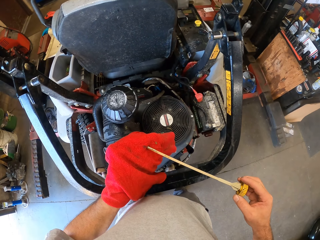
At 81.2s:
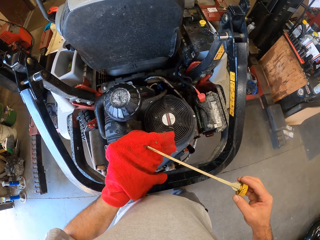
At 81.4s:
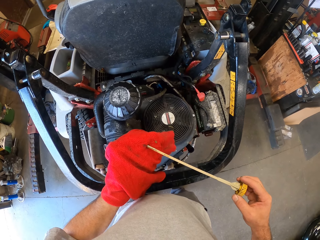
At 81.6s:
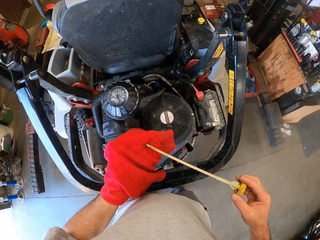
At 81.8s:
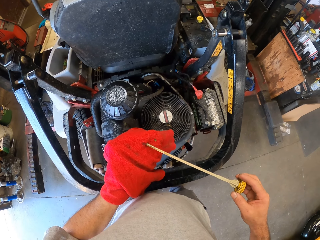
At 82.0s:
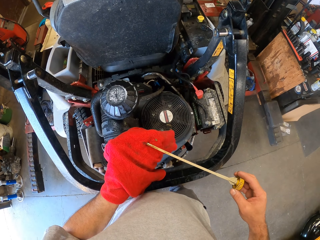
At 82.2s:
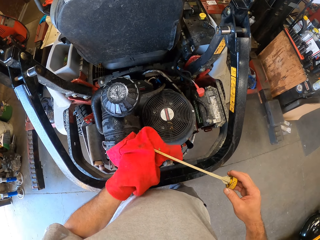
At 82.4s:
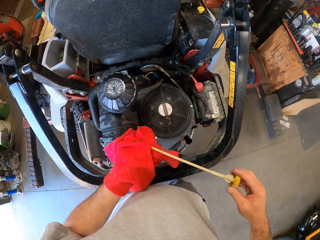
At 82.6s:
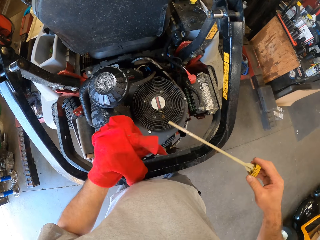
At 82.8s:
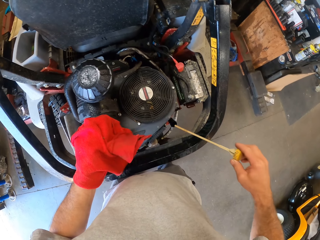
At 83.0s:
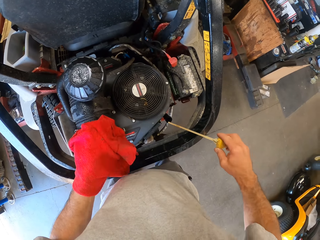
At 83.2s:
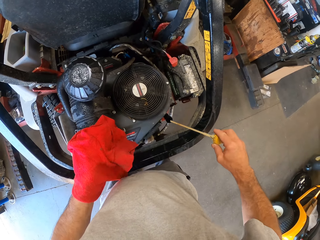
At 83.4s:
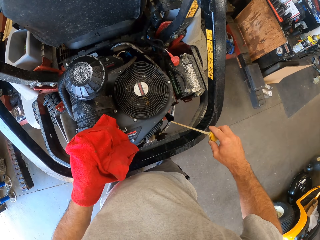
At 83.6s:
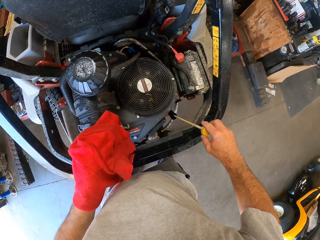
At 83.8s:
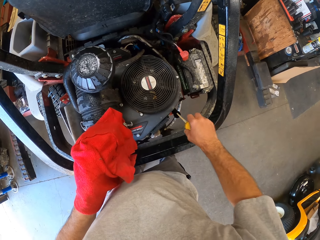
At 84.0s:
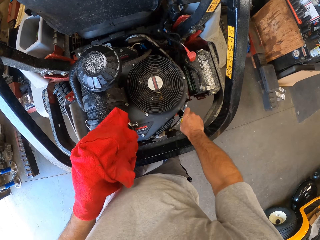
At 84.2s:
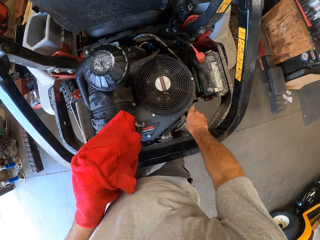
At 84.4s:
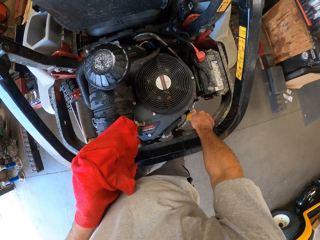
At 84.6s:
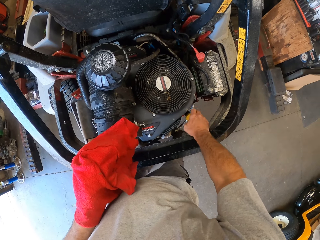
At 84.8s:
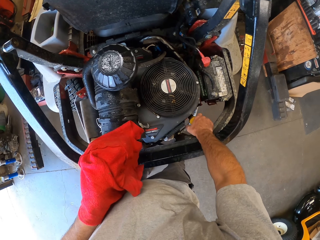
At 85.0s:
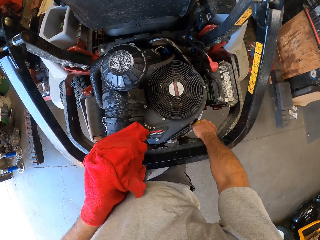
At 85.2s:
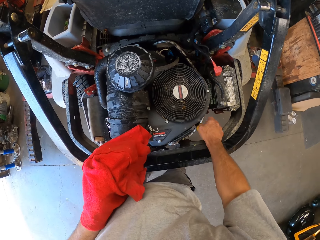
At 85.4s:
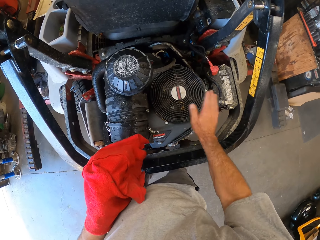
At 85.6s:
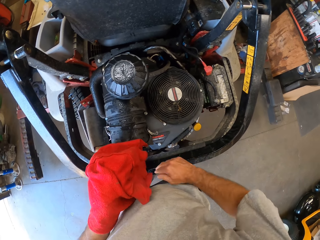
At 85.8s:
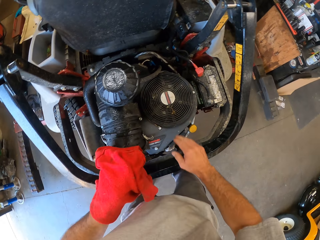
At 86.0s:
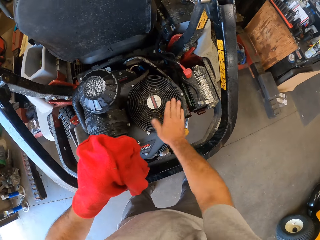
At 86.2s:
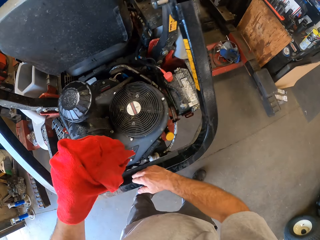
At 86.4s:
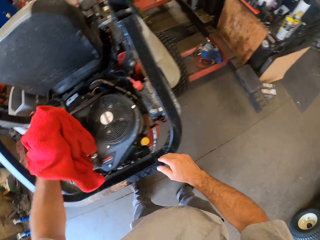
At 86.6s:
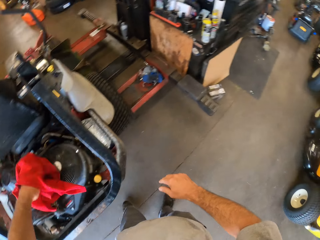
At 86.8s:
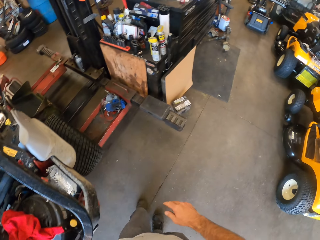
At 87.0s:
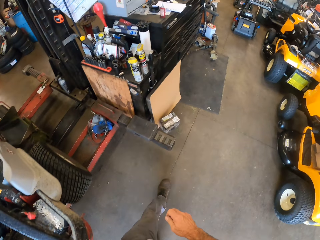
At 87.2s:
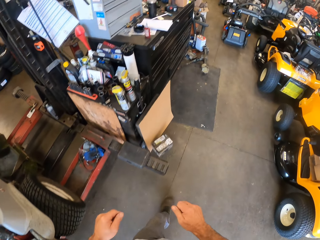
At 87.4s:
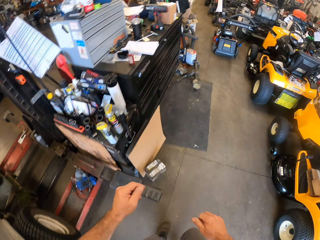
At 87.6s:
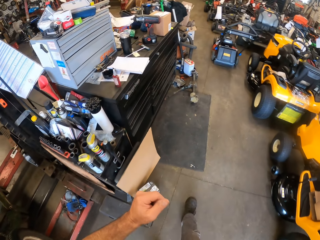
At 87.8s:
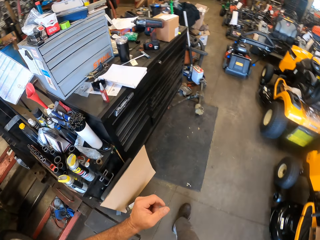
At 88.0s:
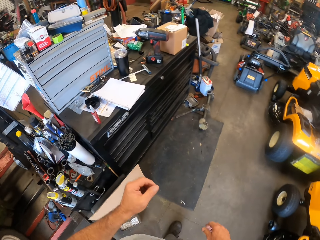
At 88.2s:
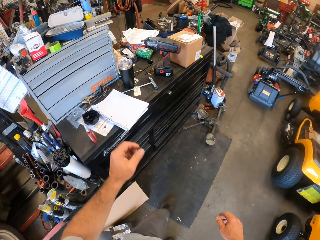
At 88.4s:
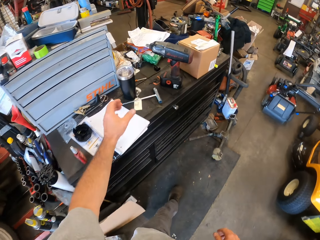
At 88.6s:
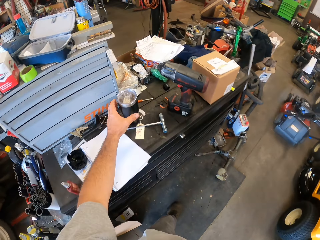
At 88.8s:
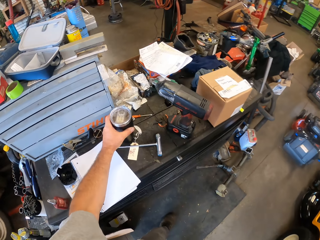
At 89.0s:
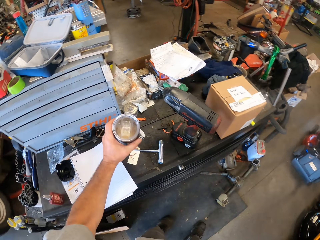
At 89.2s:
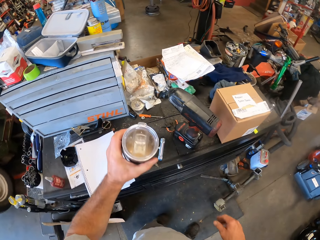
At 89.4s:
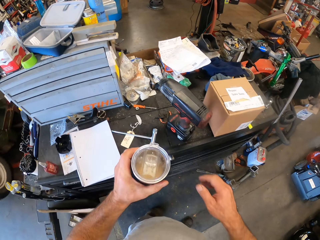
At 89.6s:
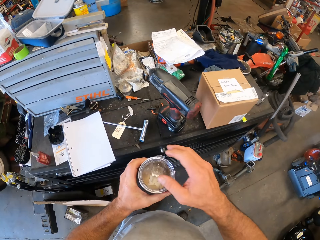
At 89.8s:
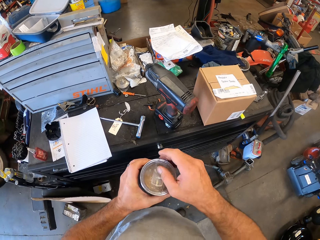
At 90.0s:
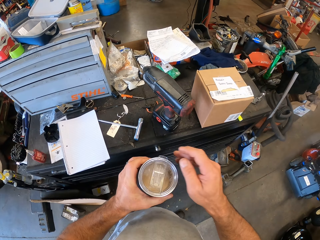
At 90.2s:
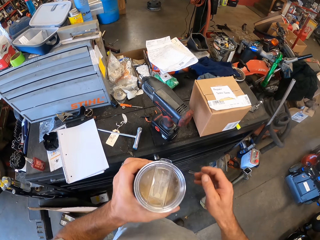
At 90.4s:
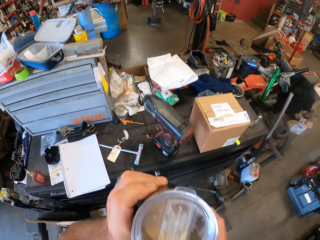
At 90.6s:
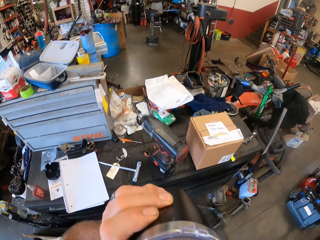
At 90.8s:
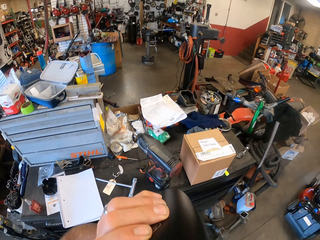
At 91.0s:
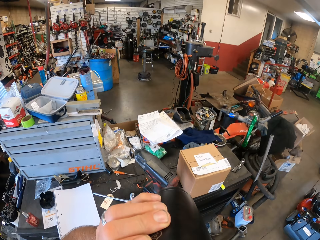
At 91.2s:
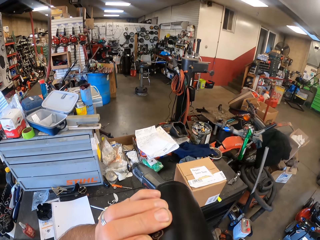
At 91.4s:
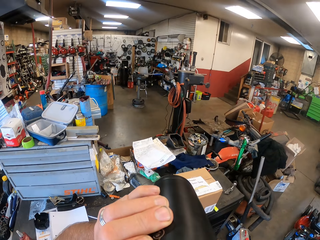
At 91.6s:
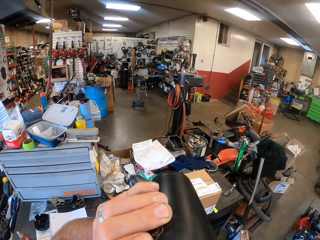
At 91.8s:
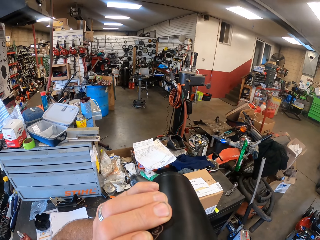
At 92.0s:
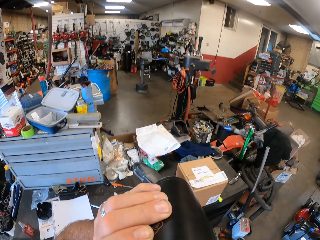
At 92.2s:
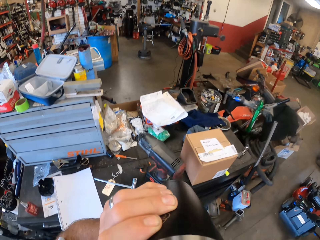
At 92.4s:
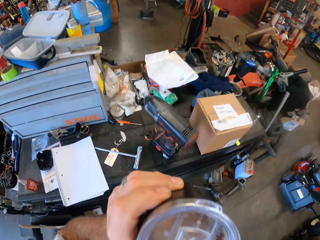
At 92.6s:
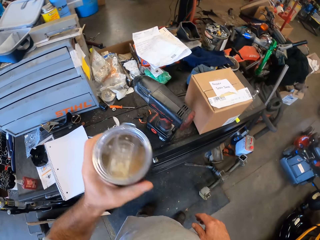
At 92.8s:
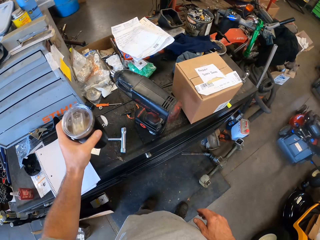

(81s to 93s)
The camera wearer wipes something with the piece of cloth. He places the engine oil dipstick on the cloth. He dips the engine oil dipstick into the engine oil hole. He puts something on the machine. He dusts the motor with his right hand. He drops the cloth on the motor. He walks to a workstation. He picks up a tumbler from the workstation with his left hand. He opens the tumbler with his right hand. He drinks from the tumbler.

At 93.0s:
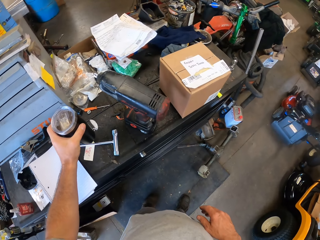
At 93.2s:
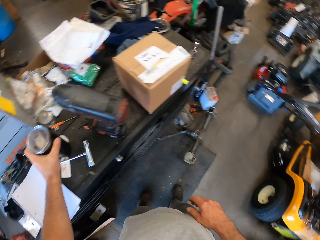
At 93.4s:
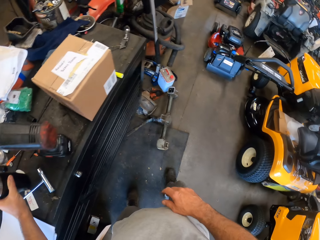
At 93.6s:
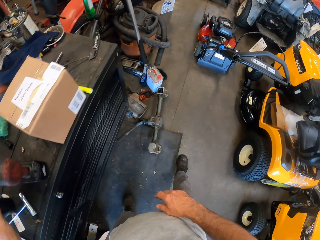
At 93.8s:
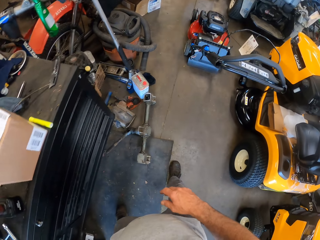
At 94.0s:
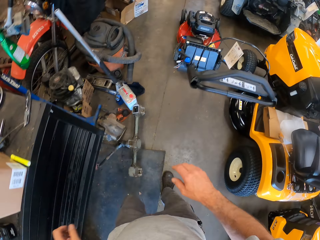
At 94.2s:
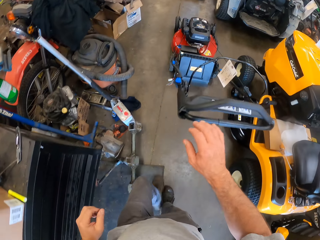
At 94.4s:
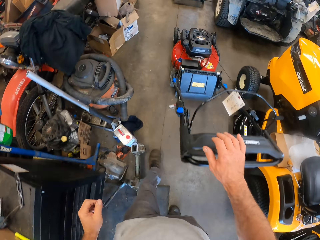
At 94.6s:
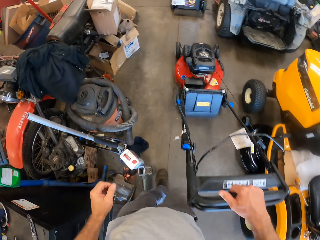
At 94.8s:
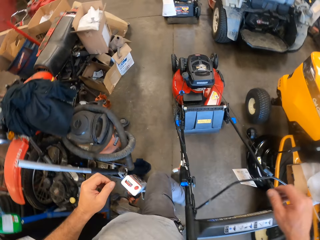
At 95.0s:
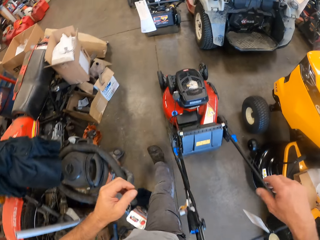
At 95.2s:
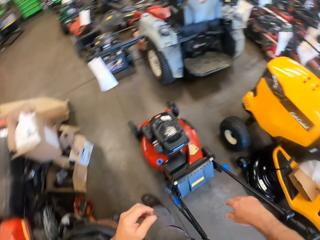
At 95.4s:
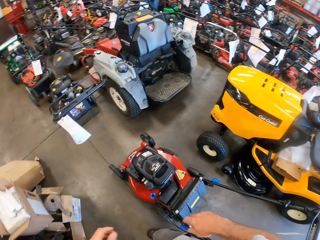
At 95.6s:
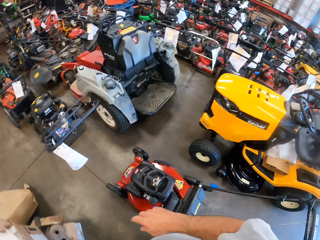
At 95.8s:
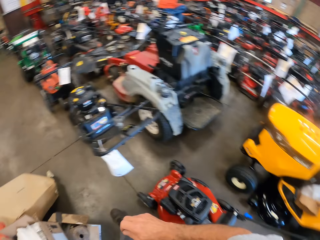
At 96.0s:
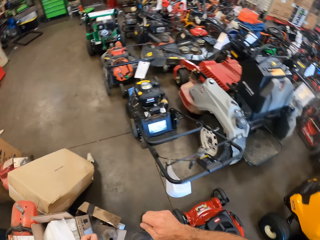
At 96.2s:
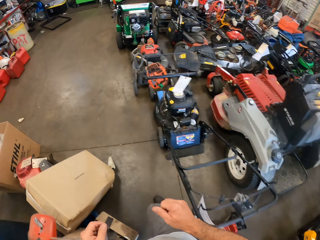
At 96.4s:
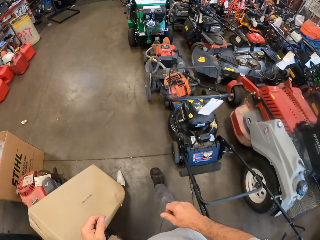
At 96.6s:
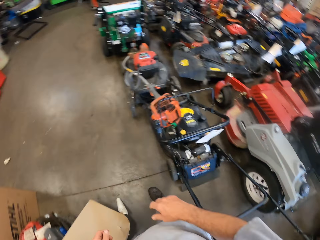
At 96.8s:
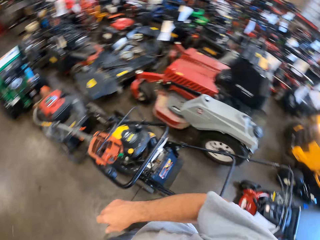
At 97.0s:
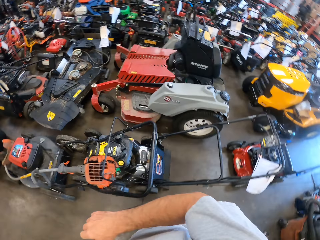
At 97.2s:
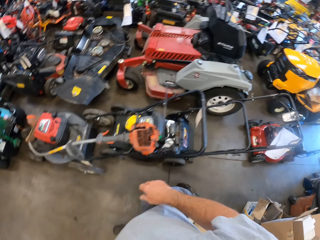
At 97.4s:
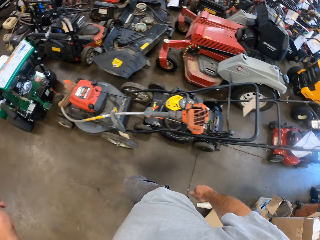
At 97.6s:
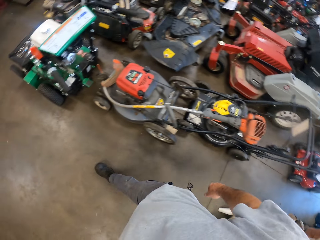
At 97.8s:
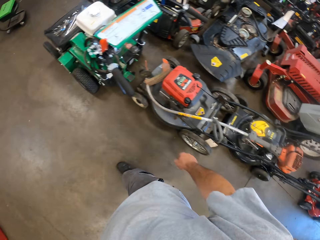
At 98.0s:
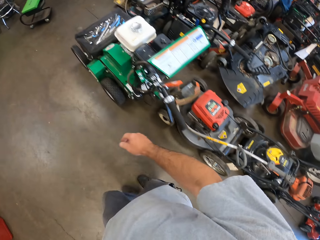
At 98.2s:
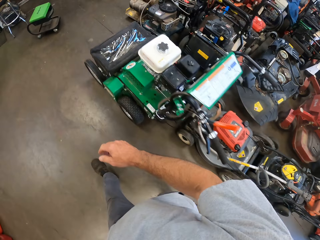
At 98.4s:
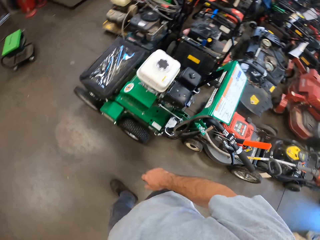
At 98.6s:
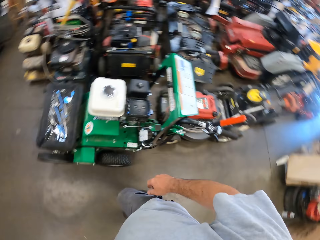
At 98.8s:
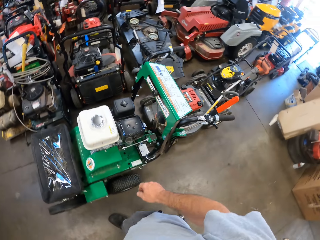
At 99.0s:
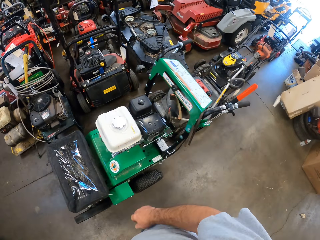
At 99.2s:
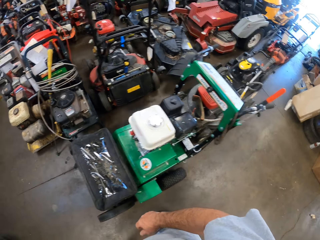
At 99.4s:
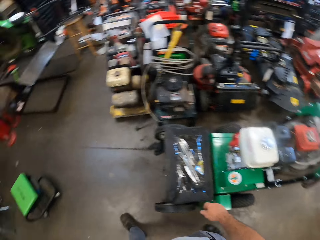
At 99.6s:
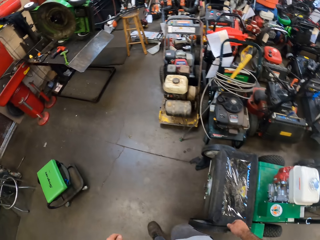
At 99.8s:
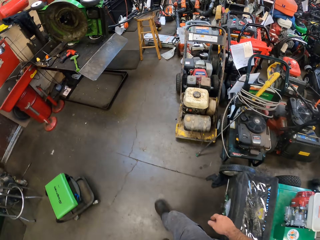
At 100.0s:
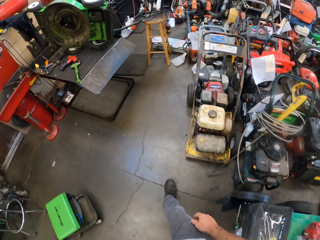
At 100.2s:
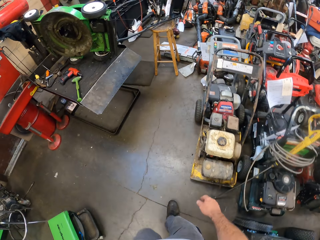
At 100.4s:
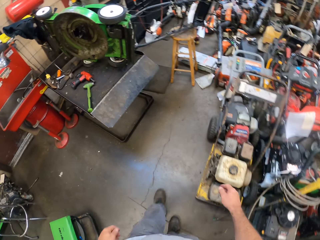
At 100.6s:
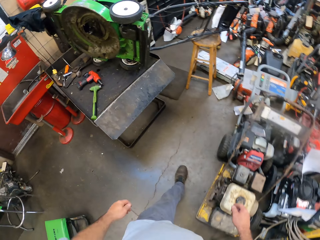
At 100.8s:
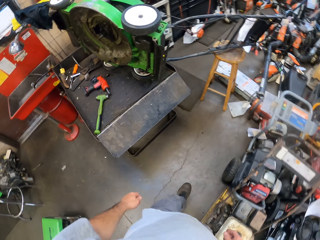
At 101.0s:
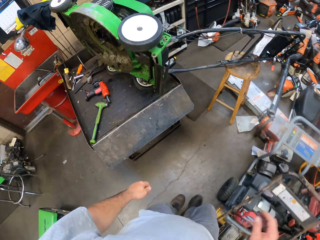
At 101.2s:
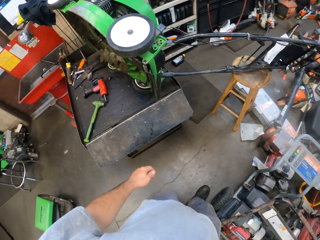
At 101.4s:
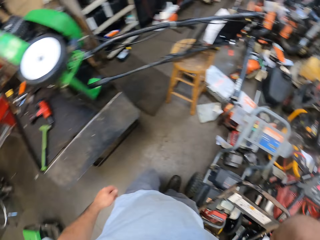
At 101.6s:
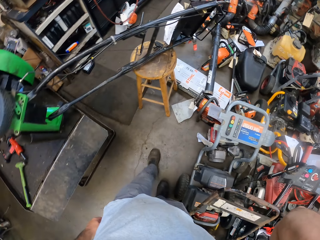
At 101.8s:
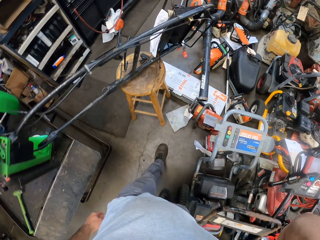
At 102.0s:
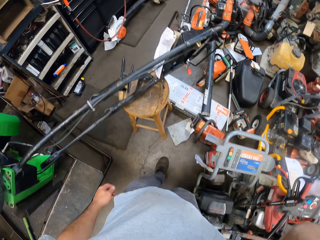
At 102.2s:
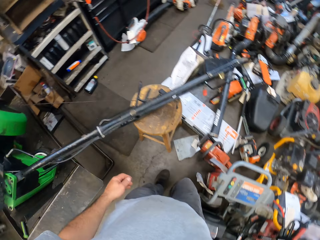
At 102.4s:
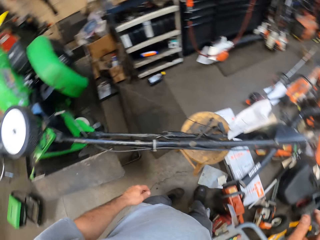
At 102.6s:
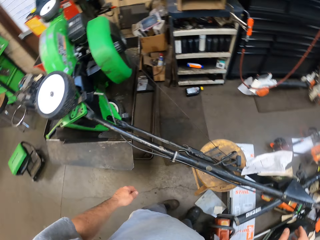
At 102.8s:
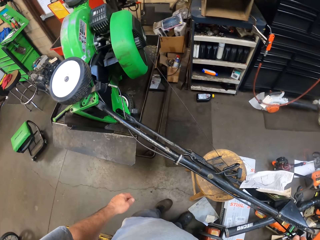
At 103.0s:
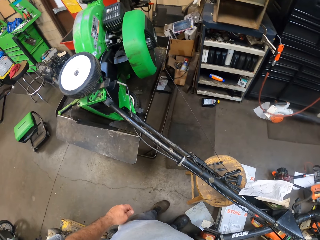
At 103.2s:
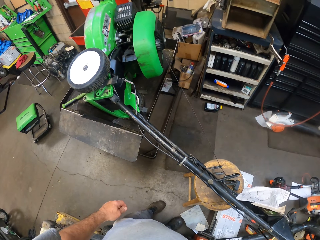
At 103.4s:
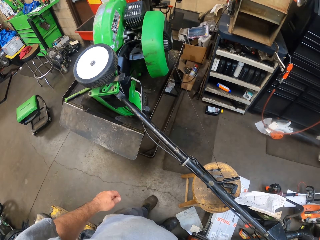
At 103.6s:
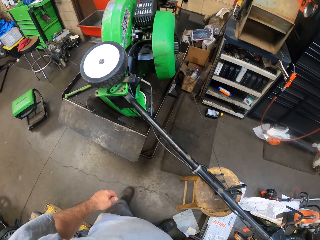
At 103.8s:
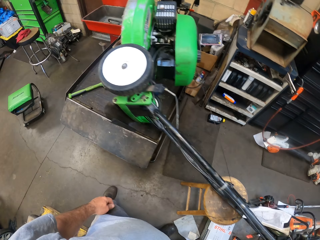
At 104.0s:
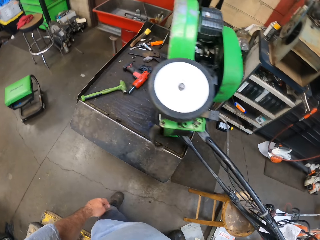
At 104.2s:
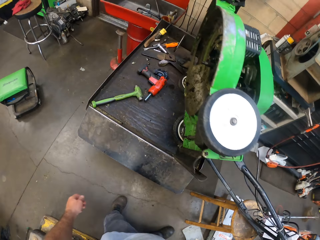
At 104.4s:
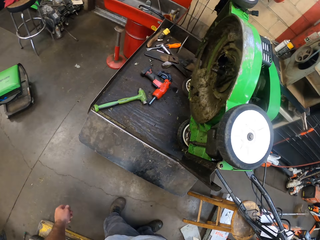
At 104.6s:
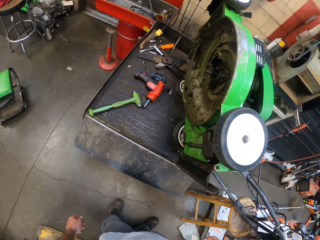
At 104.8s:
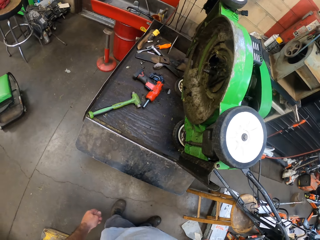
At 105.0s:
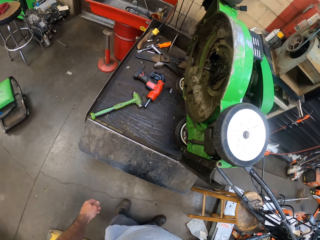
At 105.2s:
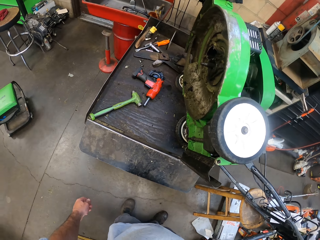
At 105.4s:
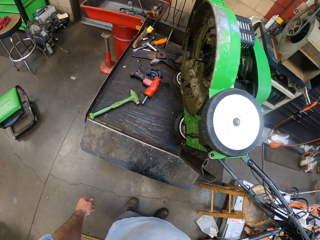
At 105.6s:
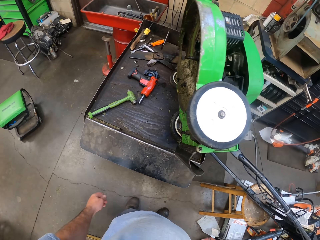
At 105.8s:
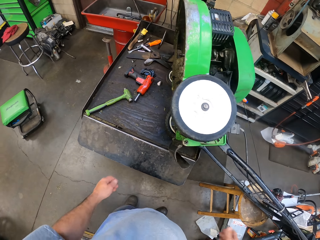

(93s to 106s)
The camera wearer drops the tumbler on the workstation. They walk to another end of the workshop. They look at the lawn mower.
